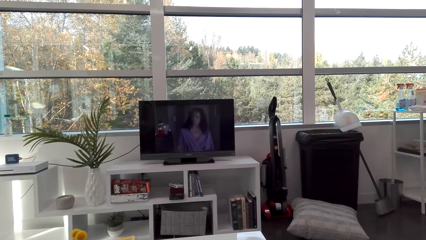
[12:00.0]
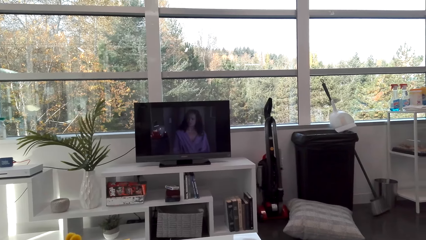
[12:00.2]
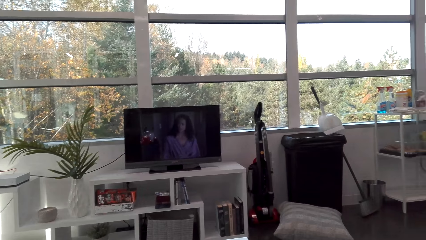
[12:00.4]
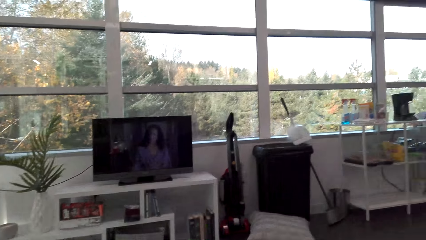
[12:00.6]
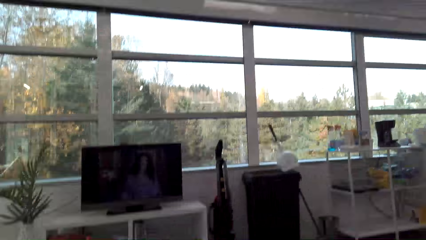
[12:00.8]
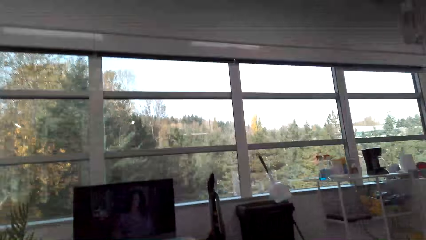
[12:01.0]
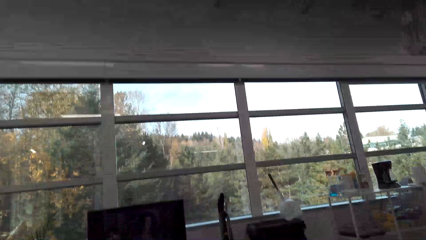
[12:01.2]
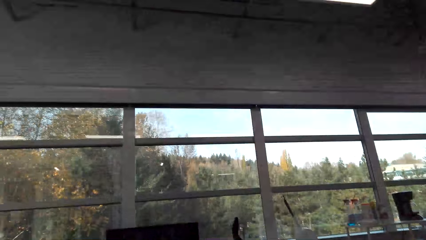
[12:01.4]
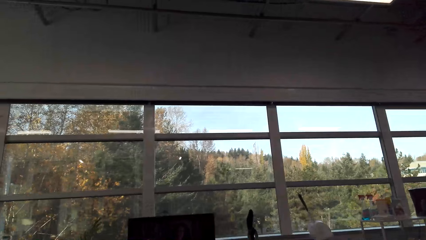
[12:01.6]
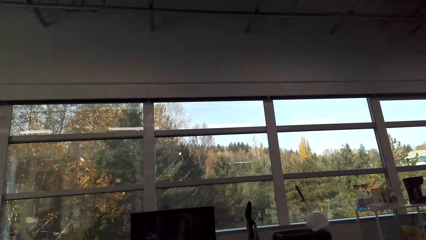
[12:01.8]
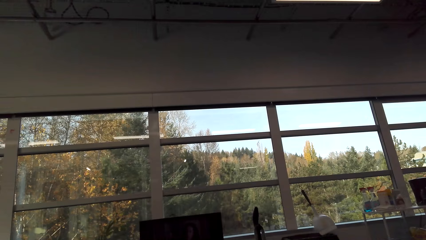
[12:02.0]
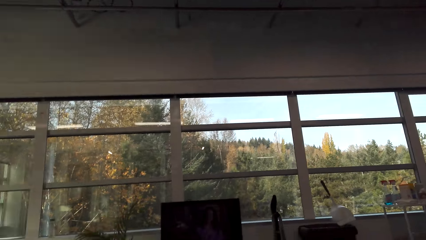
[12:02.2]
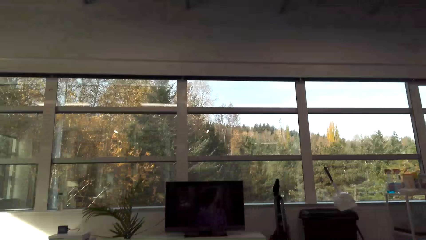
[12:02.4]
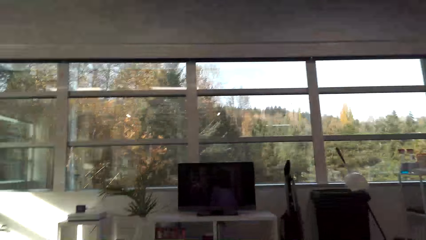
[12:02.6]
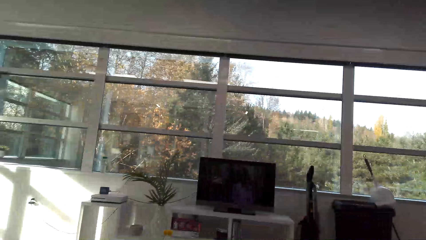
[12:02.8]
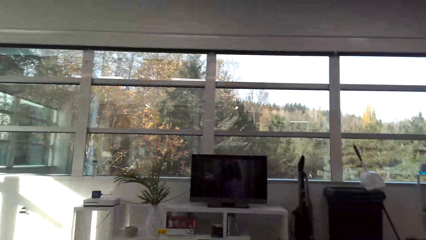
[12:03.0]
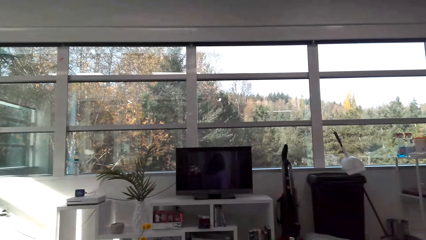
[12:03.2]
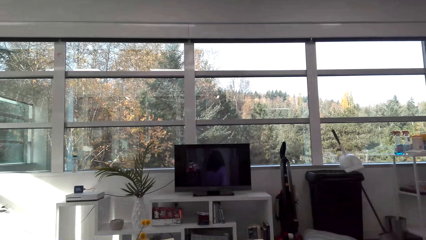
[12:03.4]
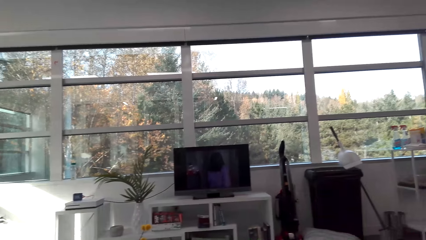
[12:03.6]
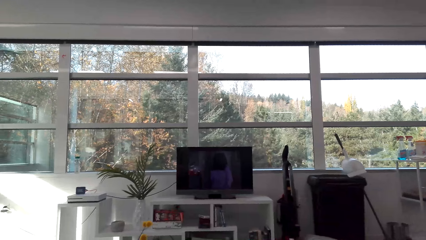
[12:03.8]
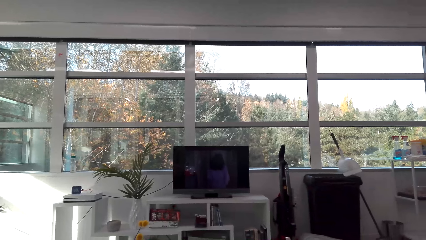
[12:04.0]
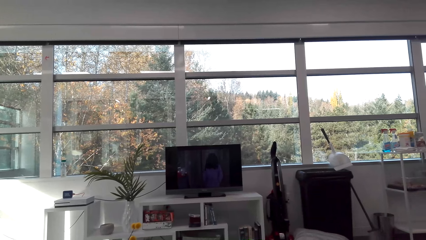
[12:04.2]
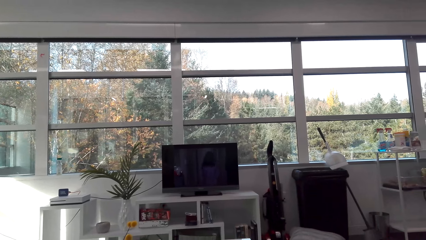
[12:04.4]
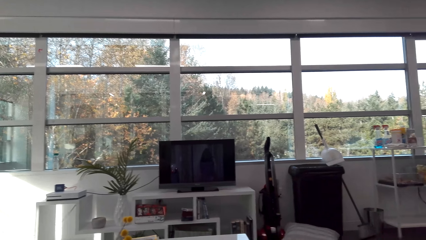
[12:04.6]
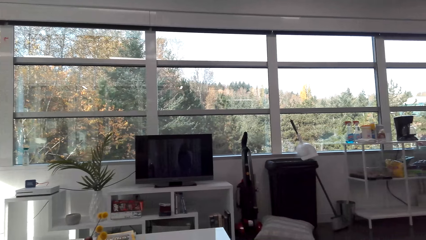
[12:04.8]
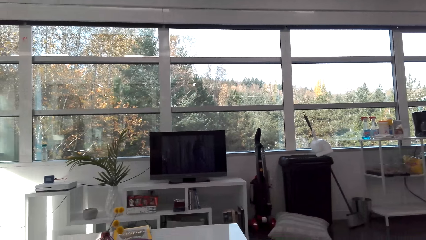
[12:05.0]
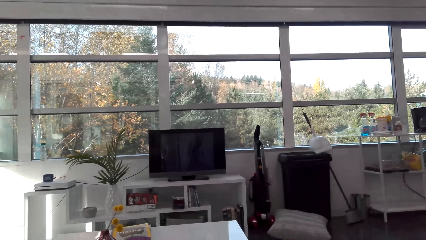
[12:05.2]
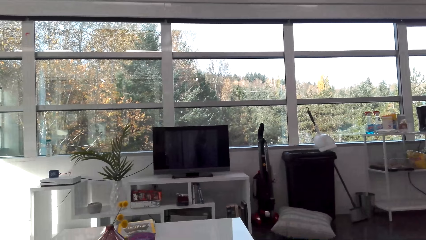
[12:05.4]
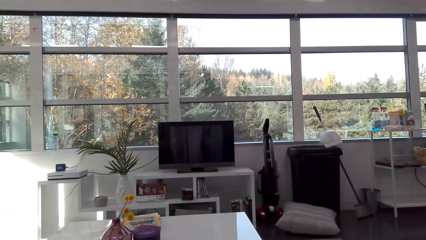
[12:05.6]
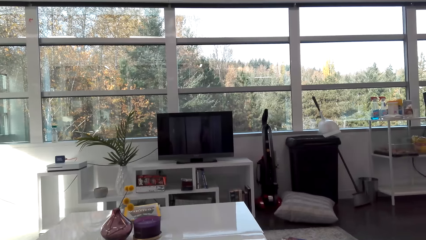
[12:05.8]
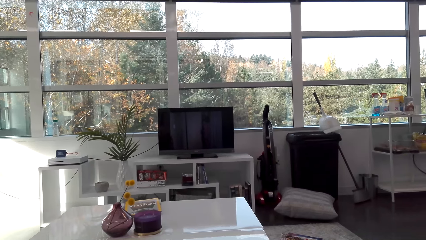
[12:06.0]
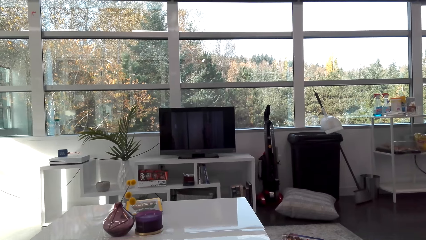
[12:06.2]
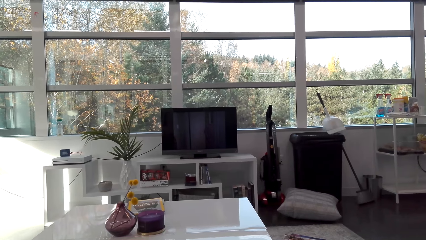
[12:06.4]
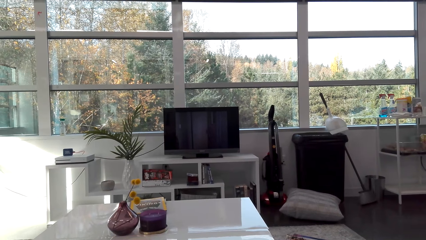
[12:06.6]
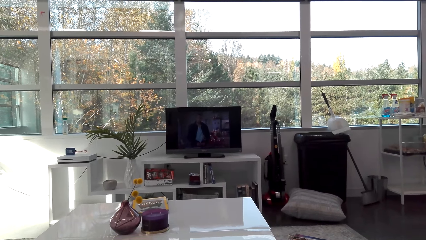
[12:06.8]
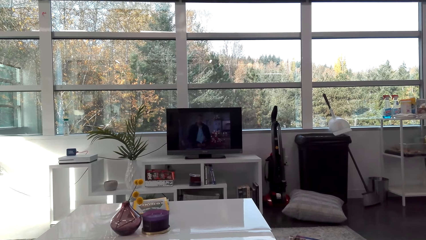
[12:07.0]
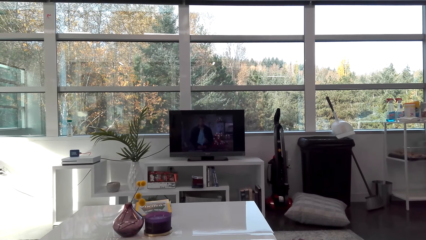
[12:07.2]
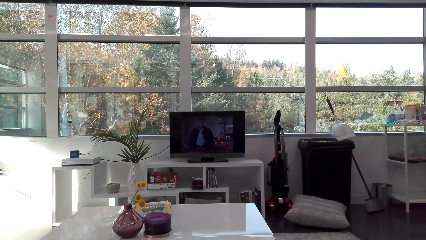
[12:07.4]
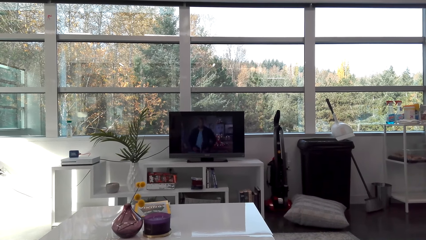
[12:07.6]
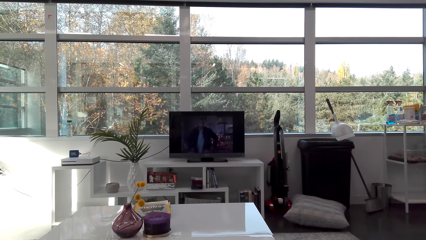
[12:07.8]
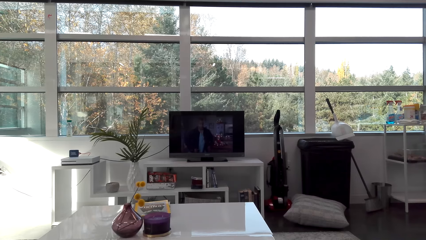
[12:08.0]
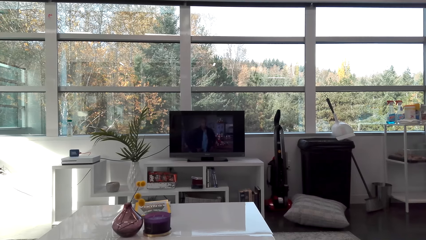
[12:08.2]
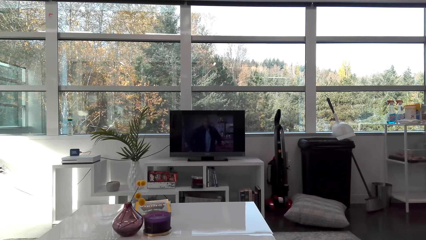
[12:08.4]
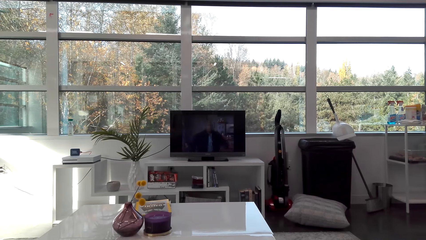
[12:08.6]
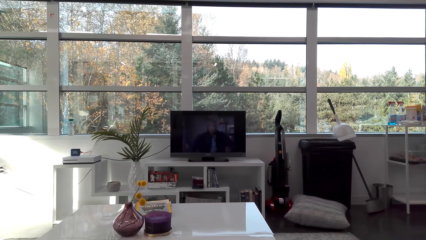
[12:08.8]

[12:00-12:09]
The camera wearer looks around. They watch the television.

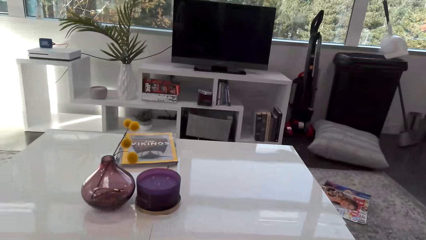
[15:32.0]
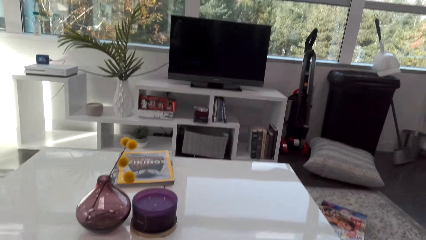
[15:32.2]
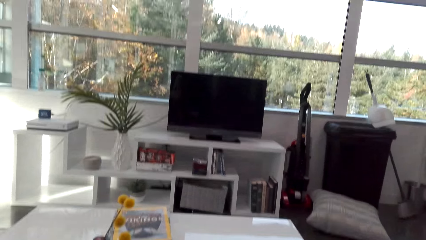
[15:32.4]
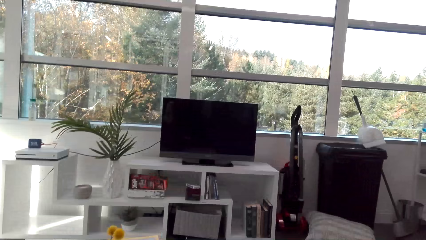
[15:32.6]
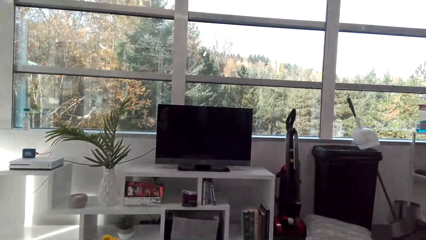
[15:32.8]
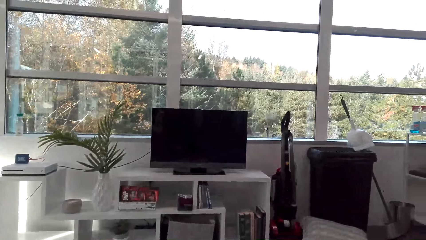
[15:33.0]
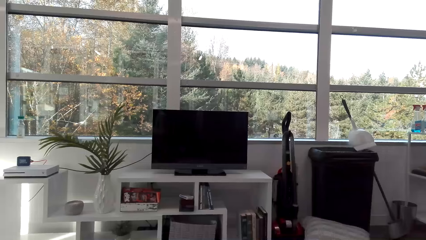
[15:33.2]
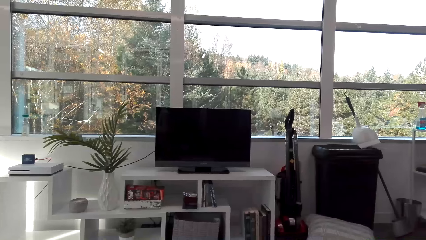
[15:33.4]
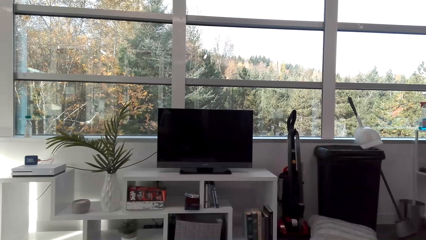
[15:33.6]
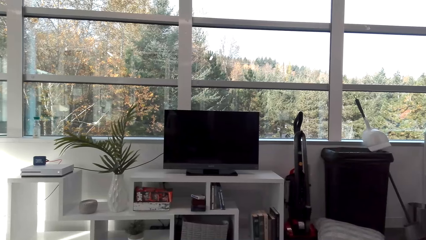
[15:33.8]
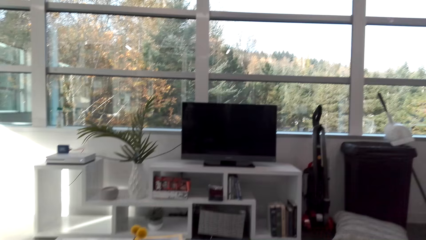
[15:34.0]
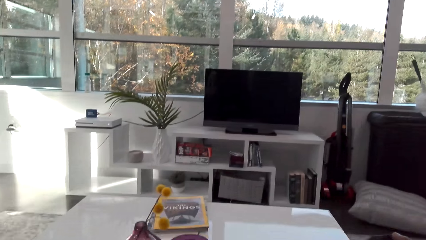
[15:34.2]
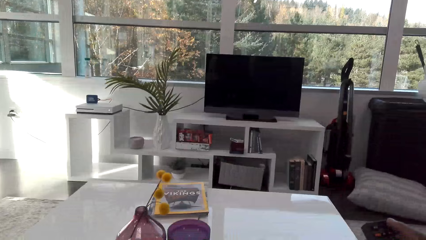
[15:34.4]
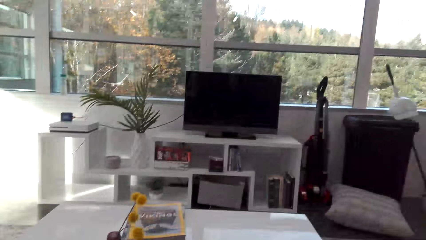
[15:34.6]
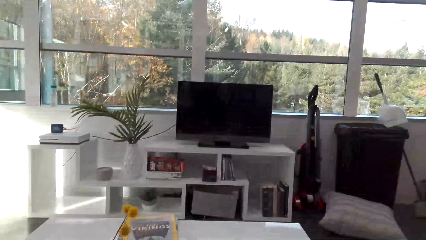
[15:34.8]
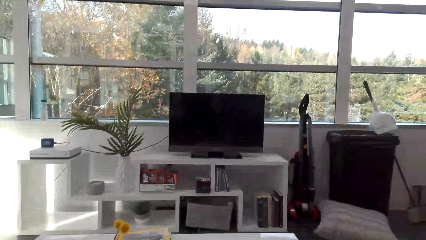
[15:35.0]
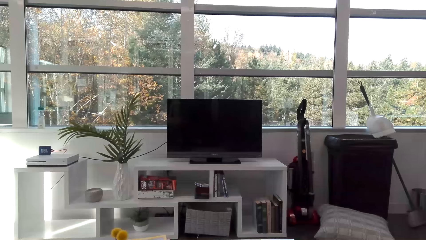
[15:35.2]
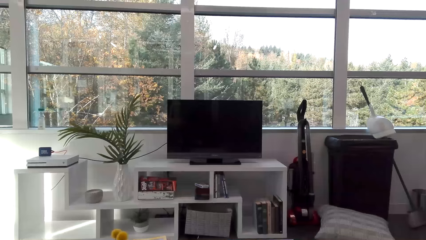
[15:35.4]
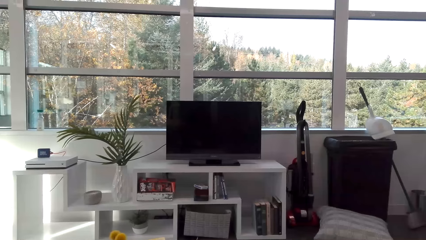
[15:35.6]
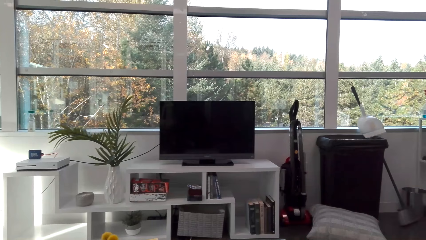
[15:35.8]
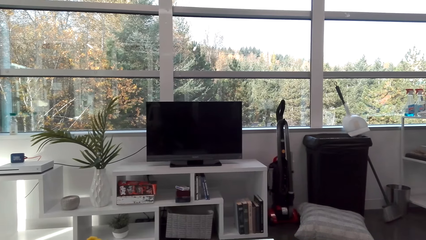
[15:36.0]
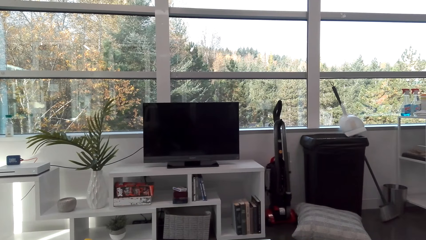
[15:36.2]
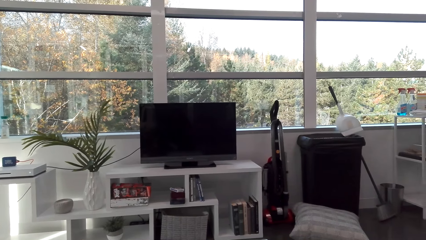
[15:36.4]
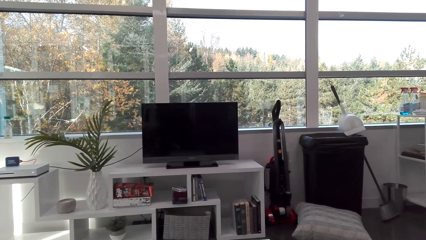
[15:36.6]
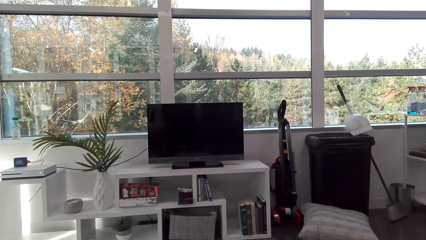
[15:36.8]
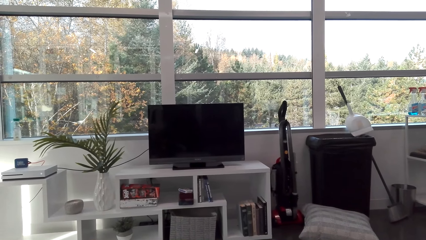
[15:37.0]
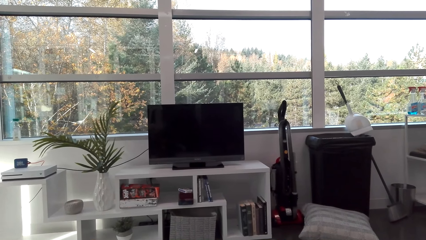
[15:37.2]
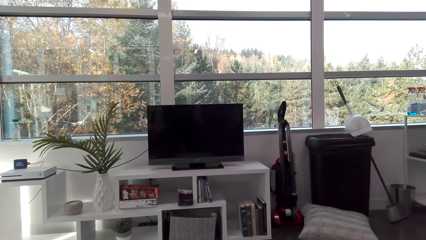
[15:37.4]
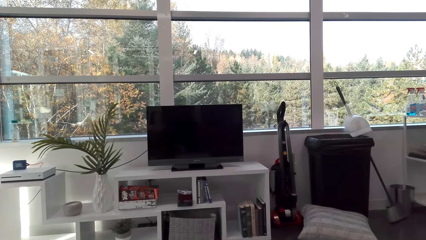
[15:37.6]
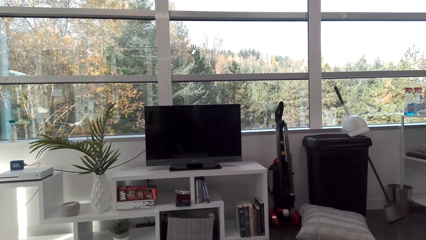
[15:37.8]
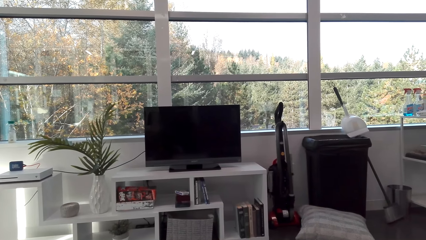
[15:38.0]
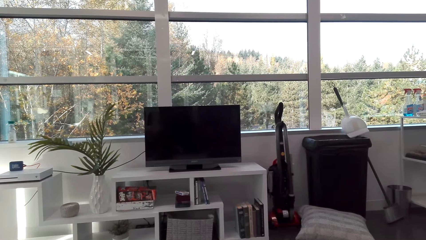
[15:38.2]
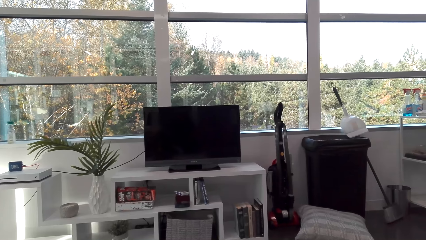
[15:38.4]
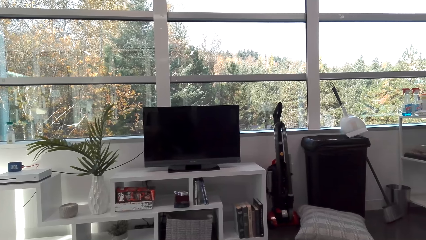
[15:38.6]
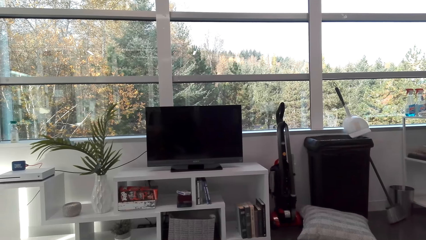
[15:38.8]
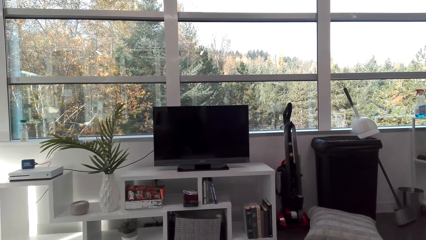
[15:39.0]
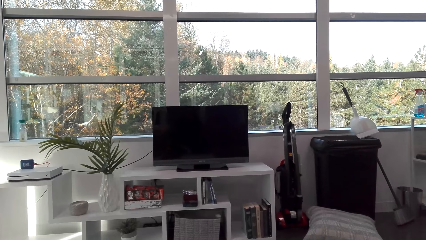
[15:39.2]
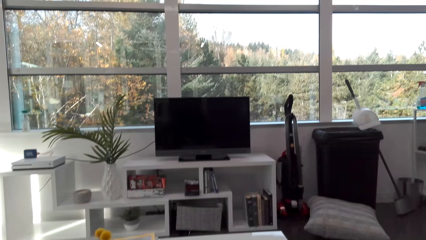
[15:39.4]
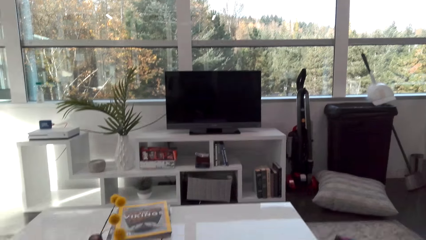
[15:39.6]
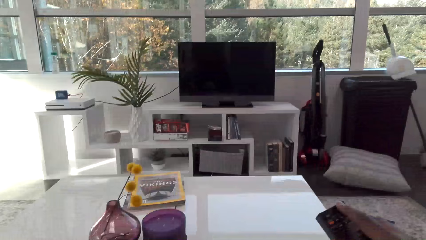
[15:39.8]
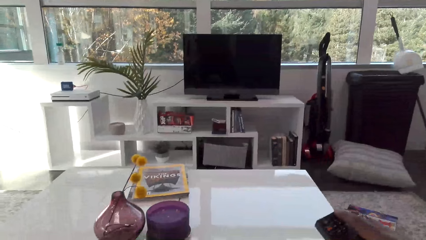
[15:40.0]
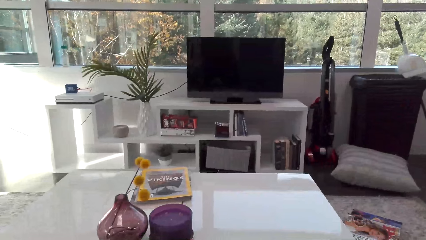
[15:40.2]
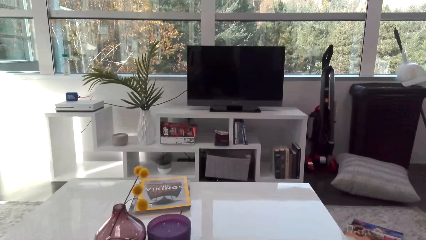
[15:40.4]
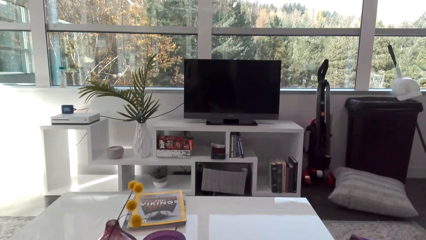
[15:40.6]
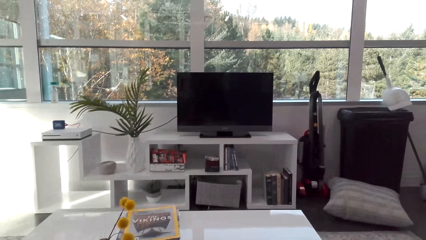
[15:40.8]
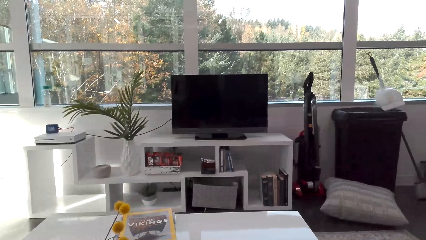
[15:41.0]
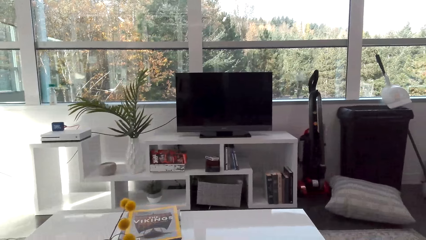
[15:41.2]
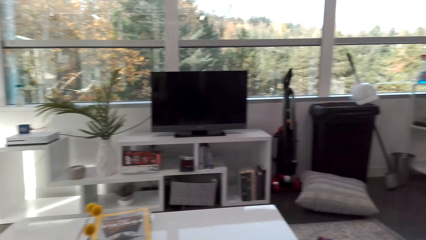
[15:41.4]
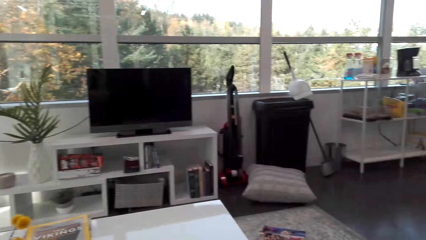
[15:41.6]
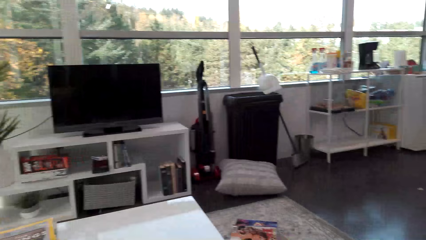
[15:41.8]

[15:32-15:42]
The camera wearer switches off the television.
